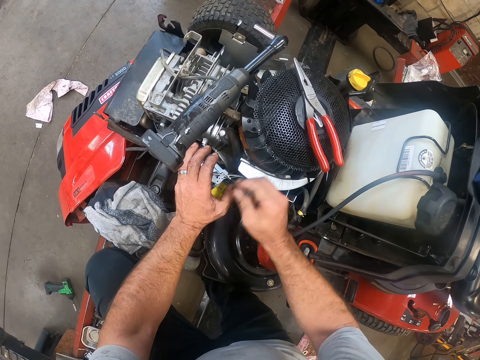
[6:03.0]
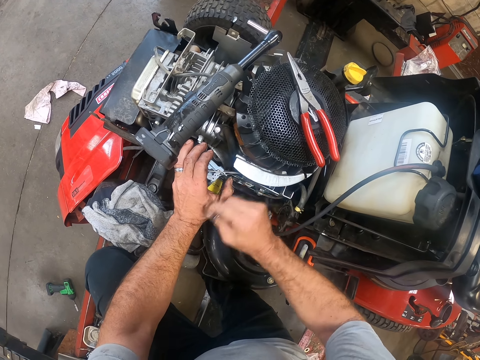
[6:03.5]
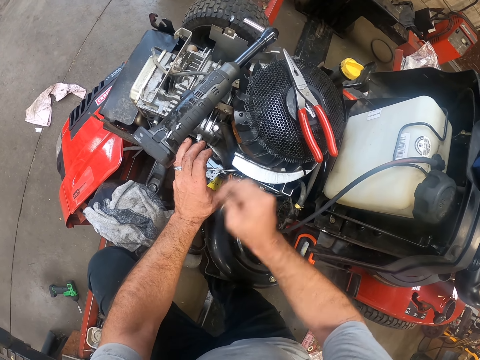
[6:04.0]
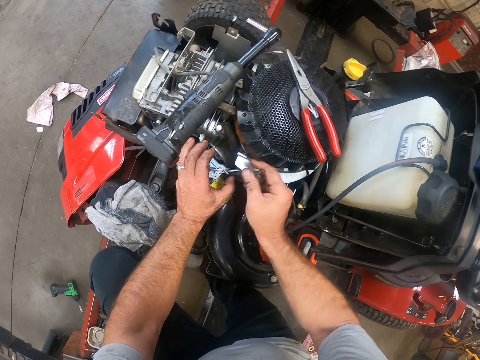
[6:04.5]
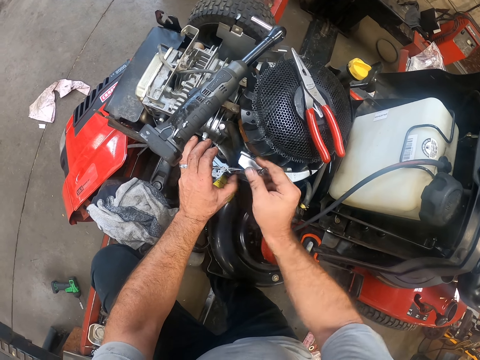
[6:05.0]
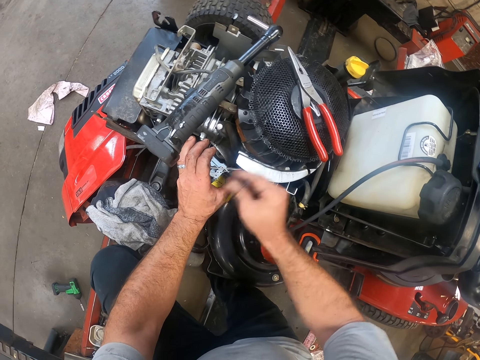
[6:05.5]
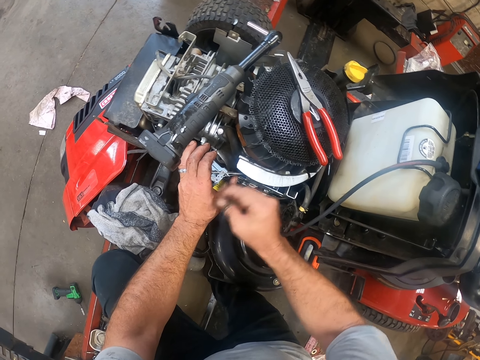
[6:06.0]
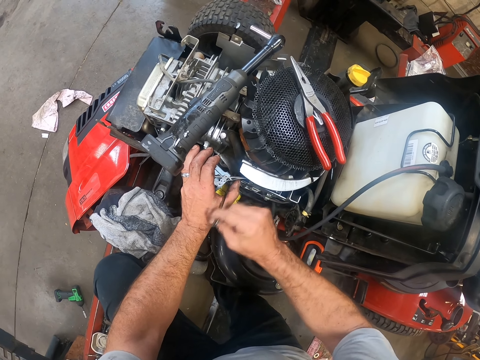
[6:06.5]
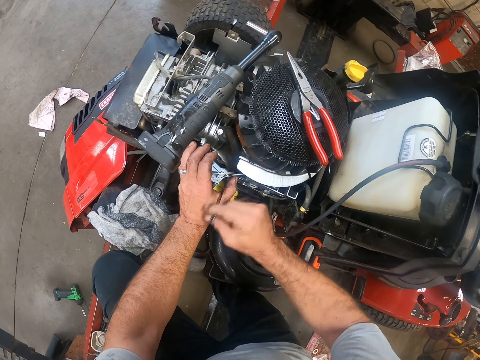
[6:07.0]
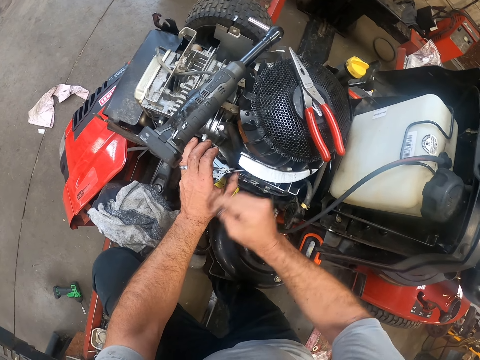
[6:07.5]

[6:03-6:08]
The camera wearer screws the carburetor to the lawn mower with the spanner in his right hand.

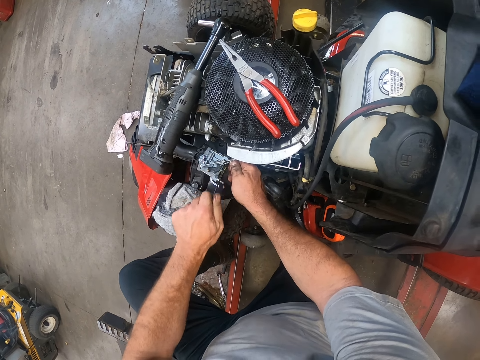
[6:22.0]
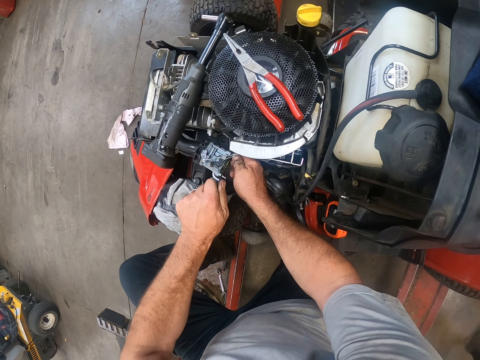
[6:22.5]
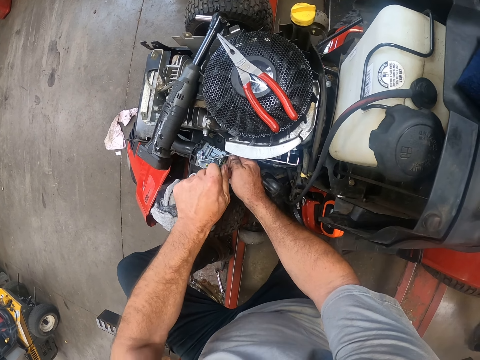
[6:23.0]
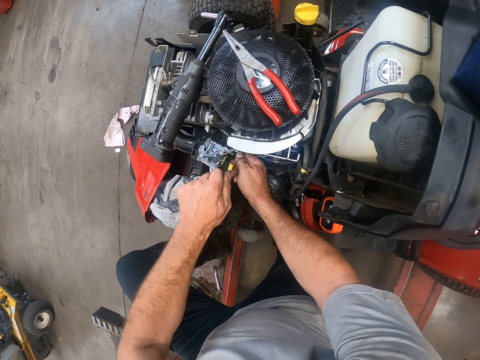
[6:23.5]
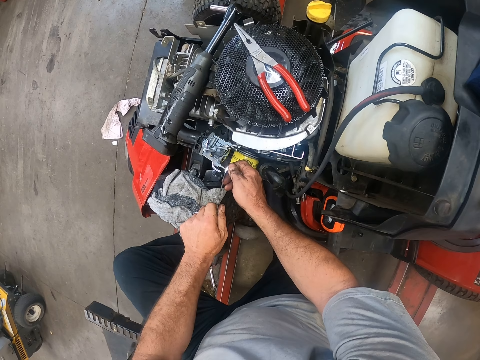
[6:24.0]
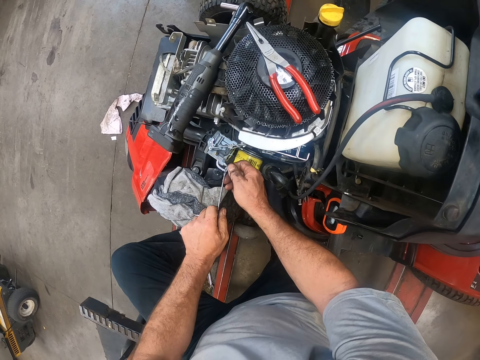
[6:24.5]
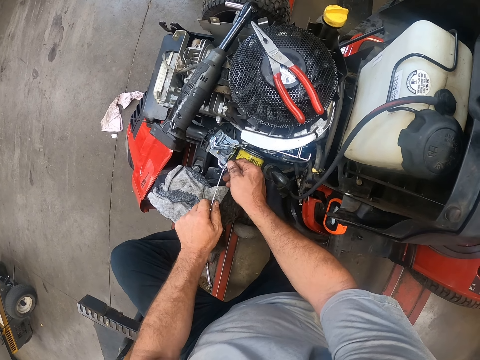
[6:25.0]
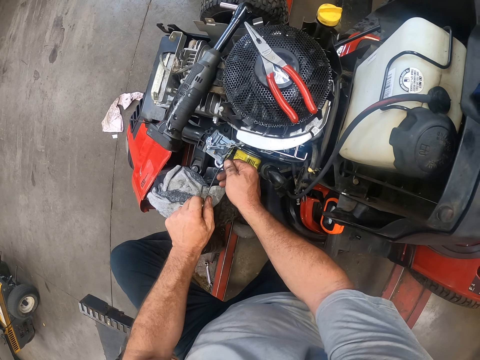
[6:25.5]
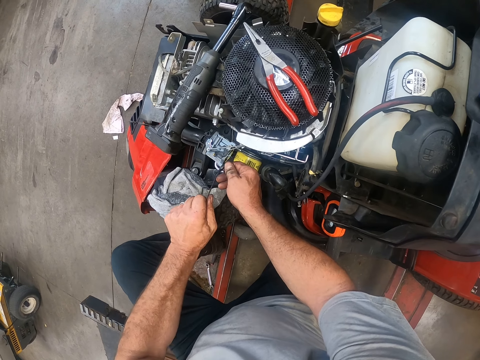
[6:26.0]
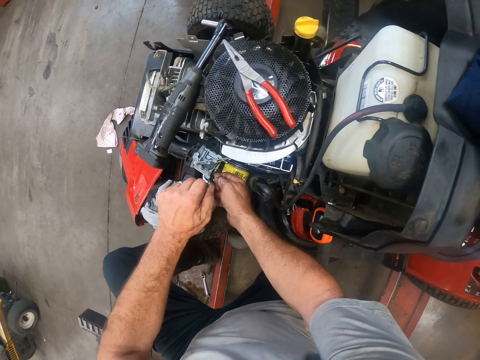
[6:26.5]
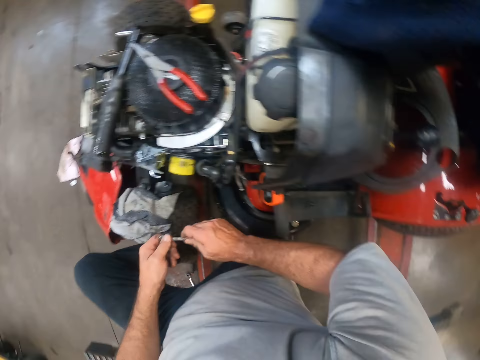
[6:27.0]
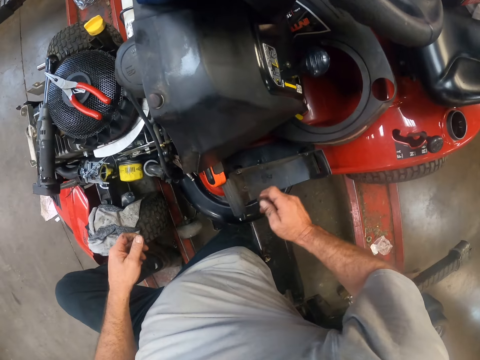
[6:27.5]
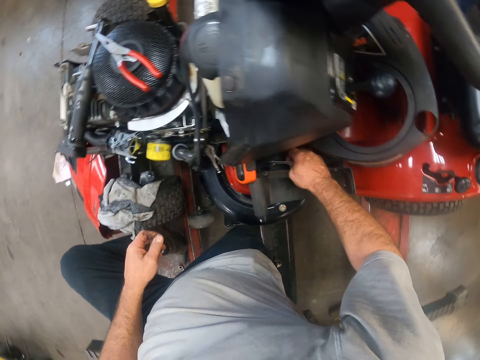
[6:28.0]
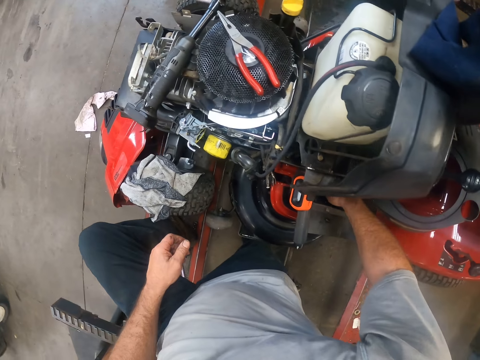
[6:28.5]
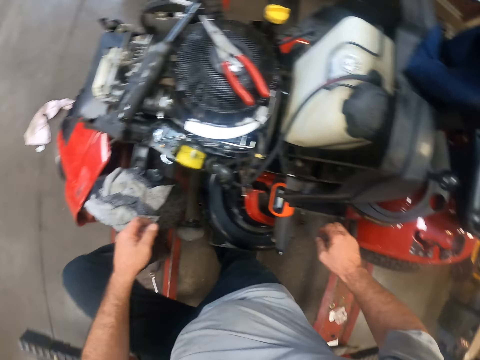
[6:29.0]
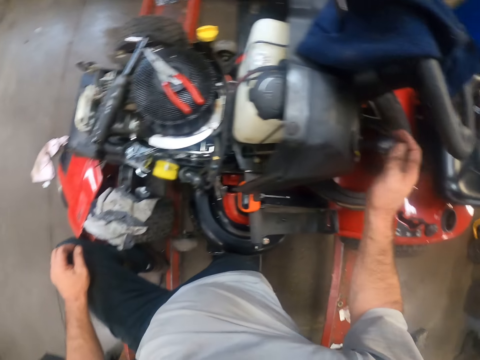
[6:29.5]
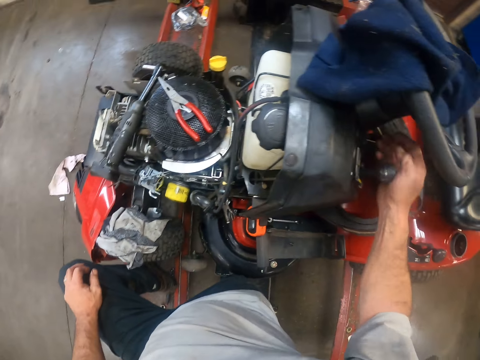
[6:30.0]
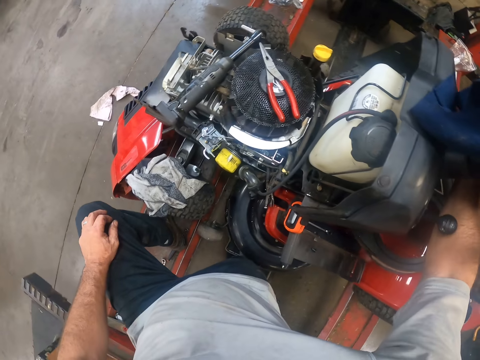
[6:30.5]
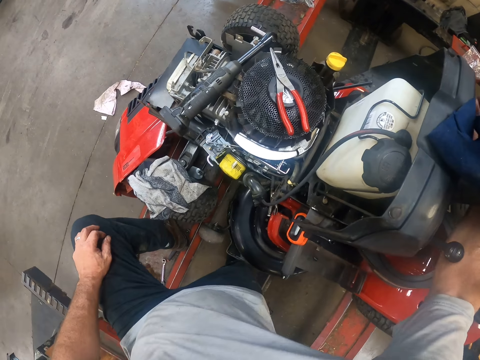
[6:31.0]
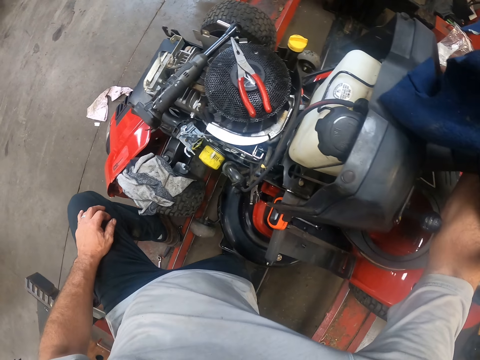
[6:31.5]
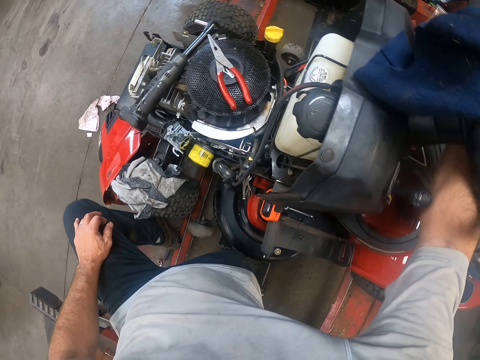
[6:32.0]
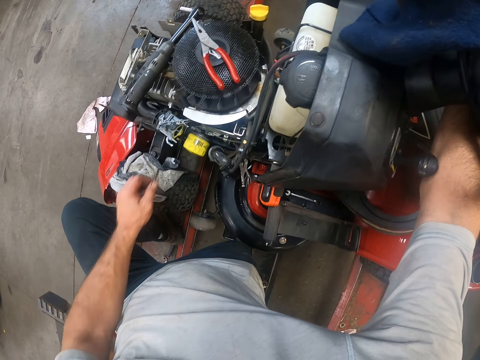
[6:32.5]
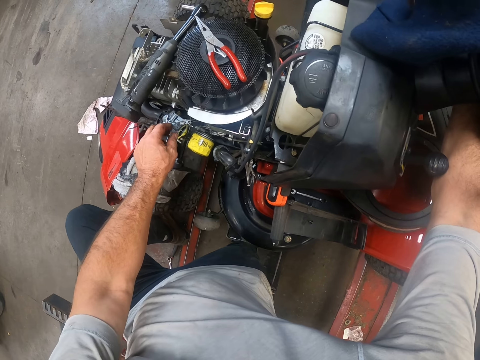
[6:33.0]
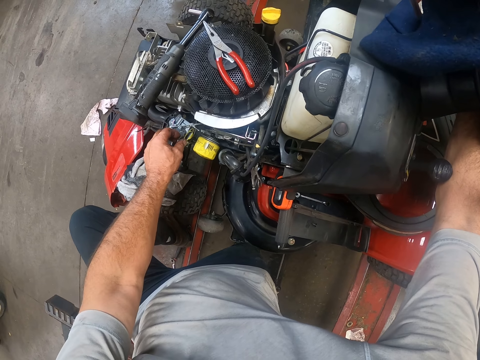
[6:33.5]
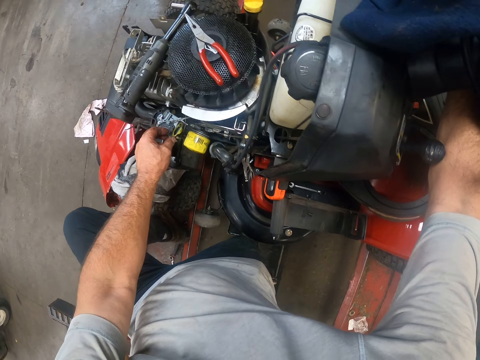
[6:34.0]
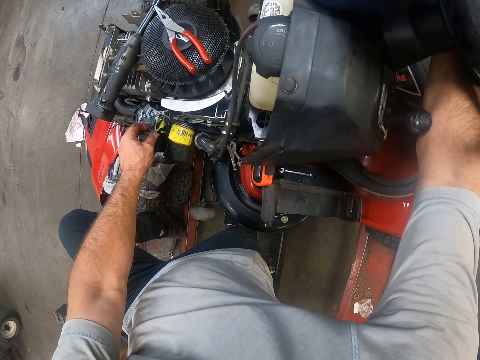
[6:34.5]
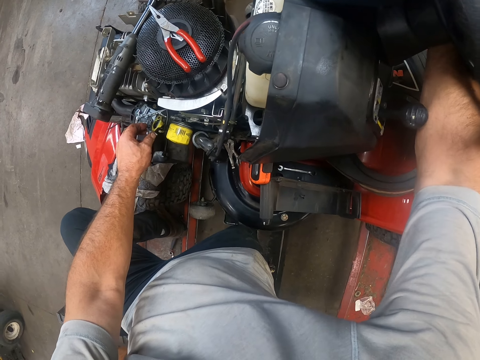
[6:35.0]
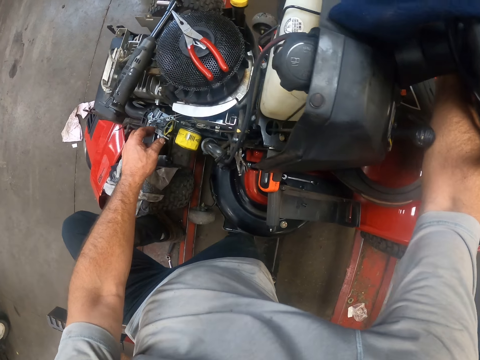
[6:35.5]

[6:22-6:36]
The camera wearer removes the spanner. He holds a nut with the spanner. He tightens the screw in the carburetor with the spanner in his hands. He removes the spanner. He holds the spanner with the right hand. He drops the spanner on the lawn mower with his right hand. He moves his right hand around the lawn mower. He does something. He moves the choke lever. He touches the carburetor with his left hand.

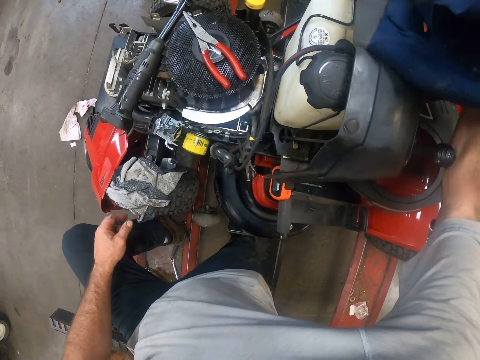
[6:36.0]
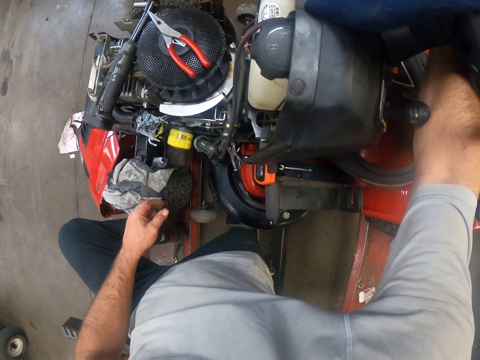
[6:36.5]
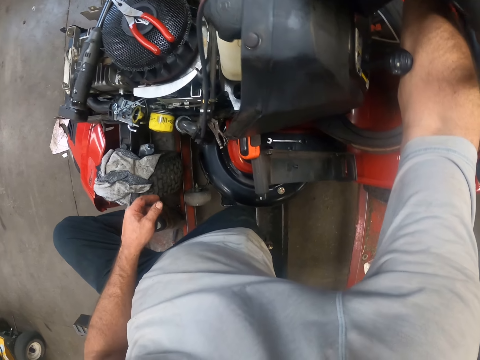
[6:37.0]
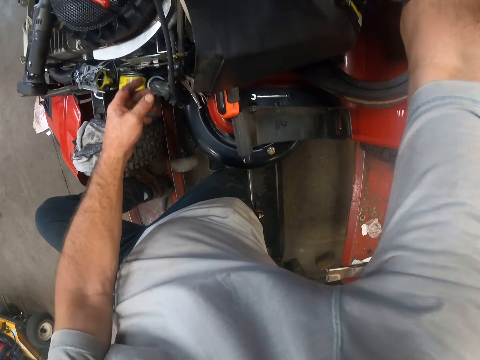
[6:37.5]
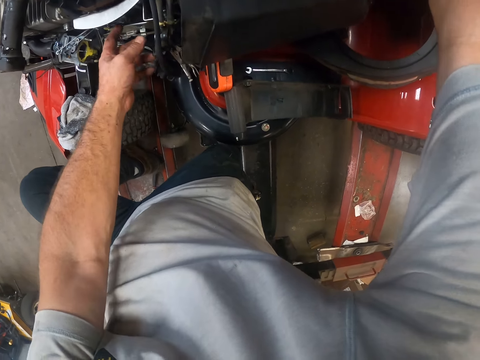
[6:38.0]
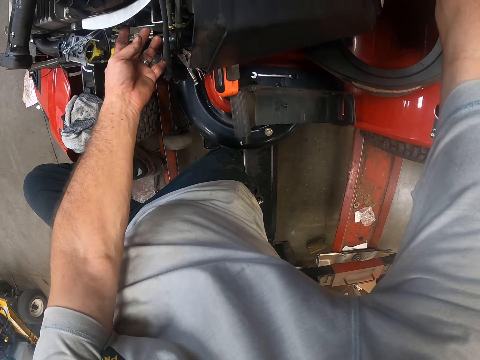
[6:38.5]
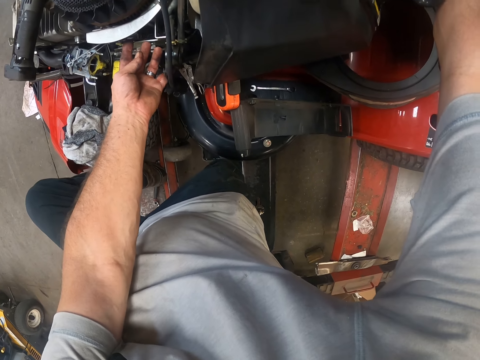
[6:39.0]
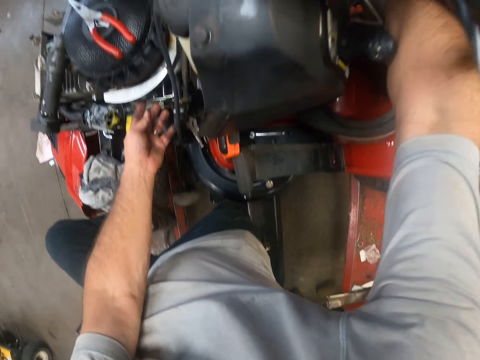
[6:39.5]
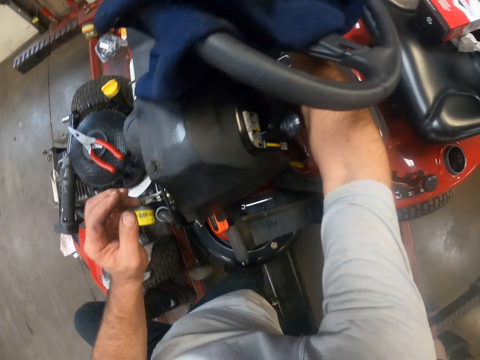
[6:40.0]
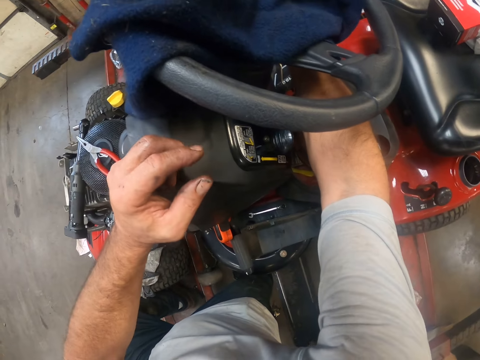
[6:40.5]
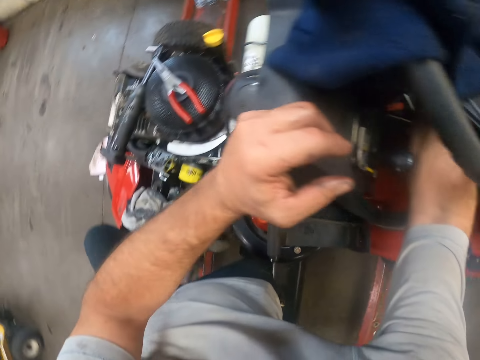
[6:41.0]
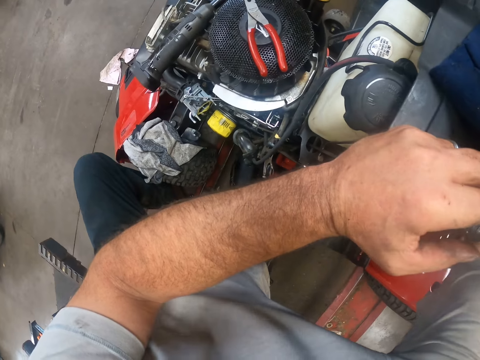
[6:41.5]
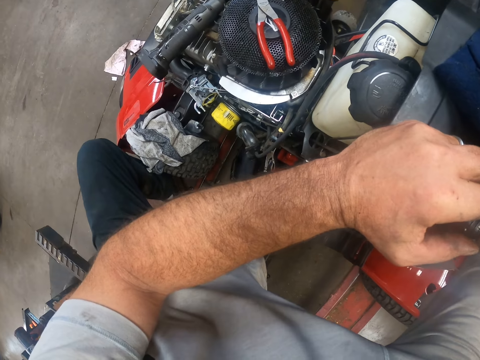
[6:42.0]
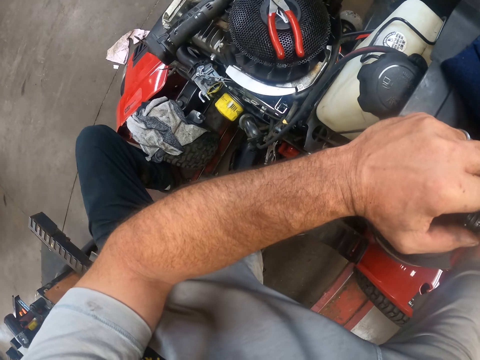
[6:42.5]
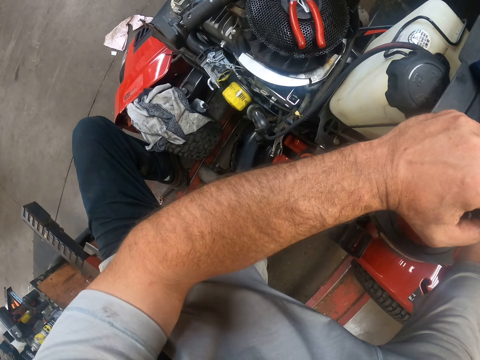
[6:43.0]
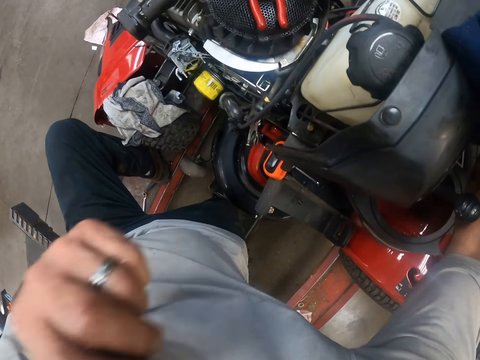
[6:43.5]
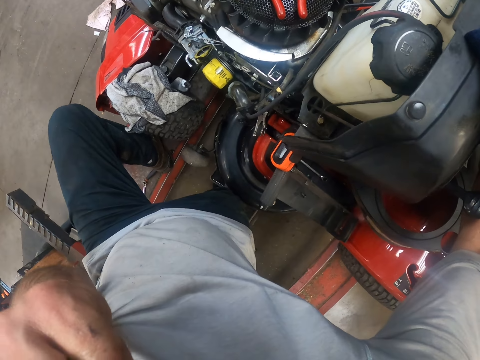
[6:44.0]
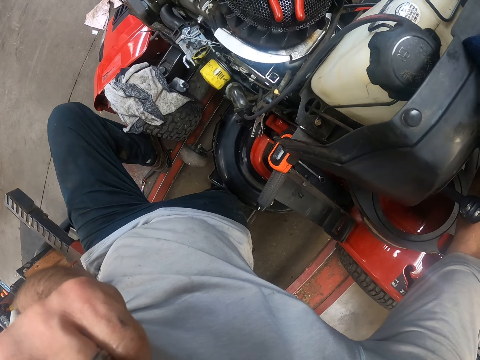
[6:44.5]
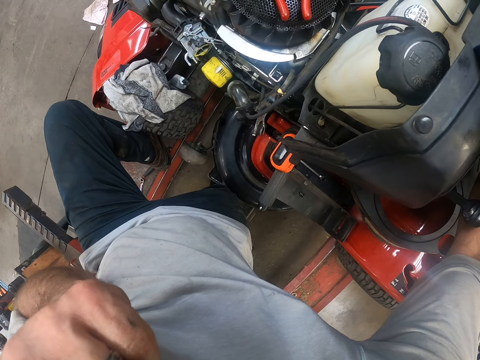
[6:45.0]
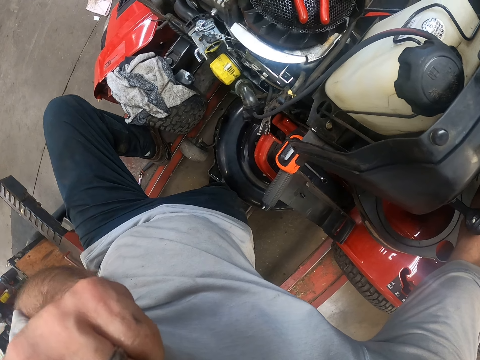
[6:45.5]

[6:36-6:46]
The camera wearer touches the lawn mower. He places his left hand on the lawn mower. He touches his face with his left hand.
